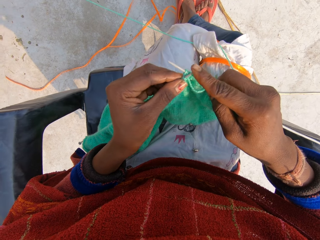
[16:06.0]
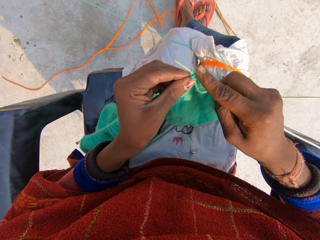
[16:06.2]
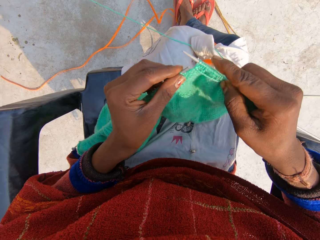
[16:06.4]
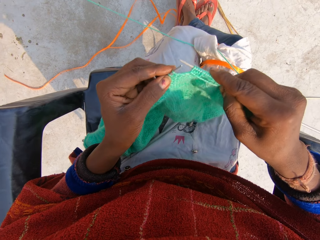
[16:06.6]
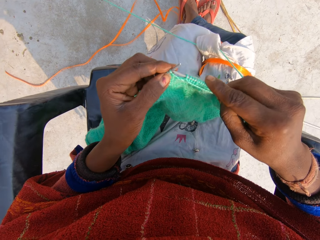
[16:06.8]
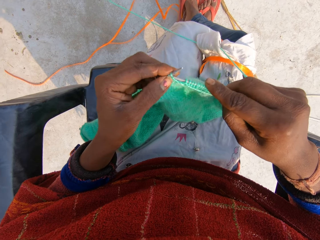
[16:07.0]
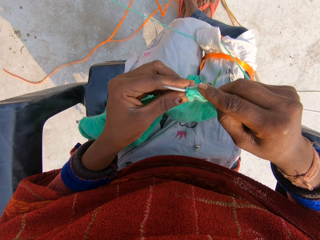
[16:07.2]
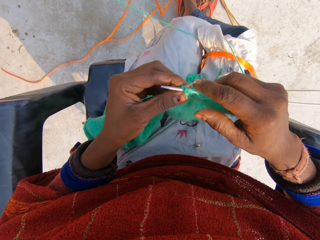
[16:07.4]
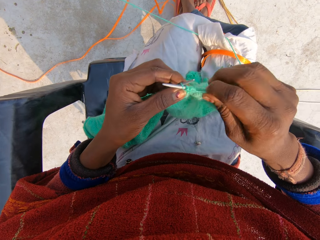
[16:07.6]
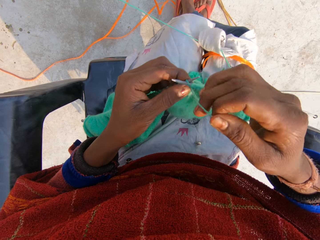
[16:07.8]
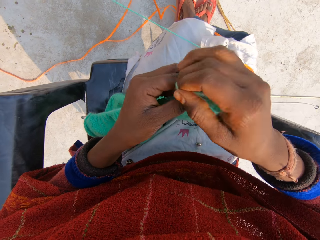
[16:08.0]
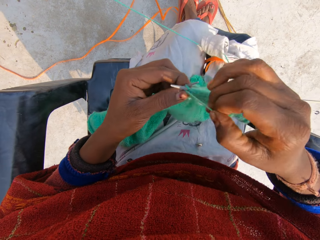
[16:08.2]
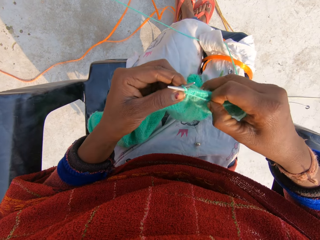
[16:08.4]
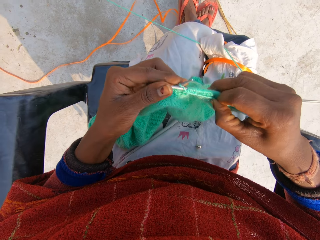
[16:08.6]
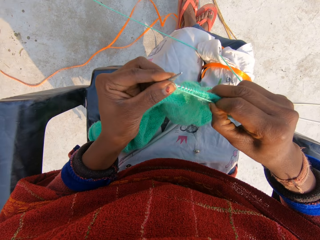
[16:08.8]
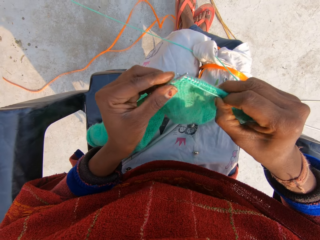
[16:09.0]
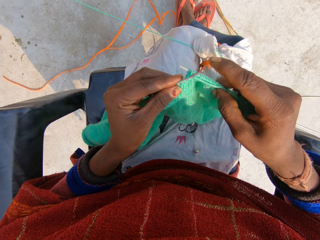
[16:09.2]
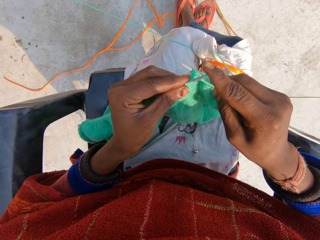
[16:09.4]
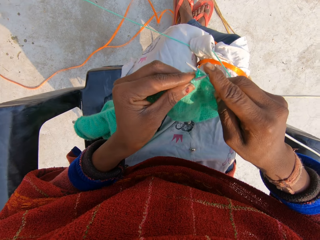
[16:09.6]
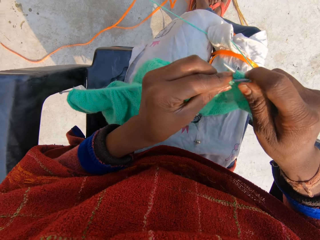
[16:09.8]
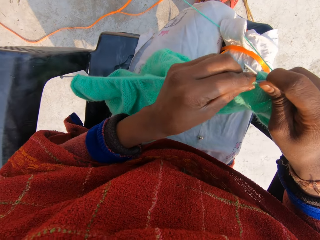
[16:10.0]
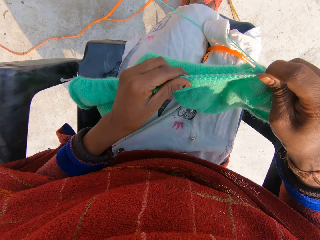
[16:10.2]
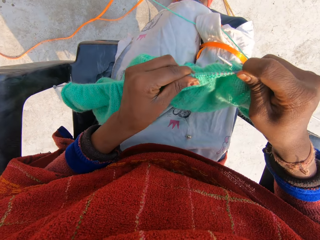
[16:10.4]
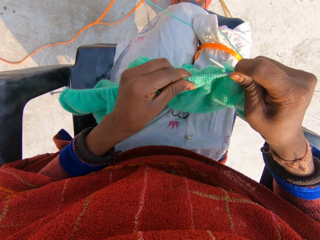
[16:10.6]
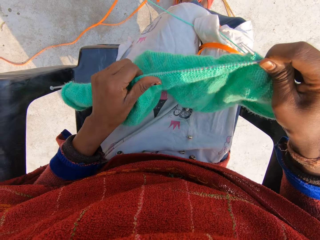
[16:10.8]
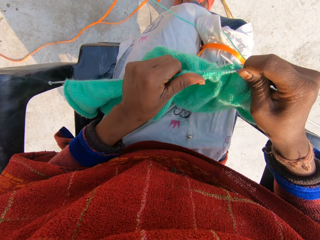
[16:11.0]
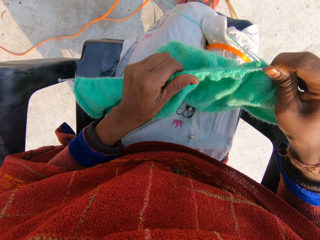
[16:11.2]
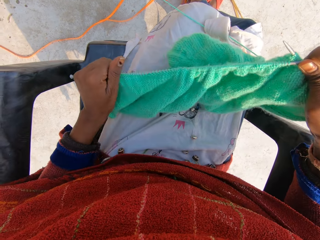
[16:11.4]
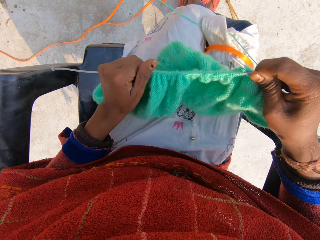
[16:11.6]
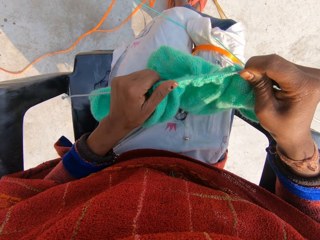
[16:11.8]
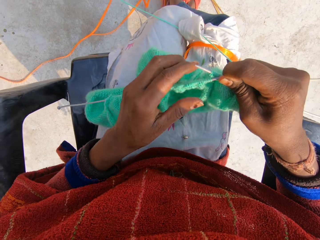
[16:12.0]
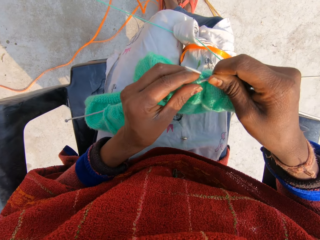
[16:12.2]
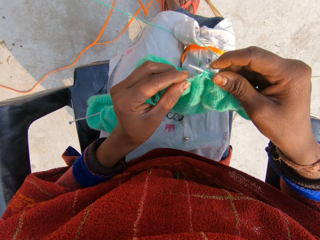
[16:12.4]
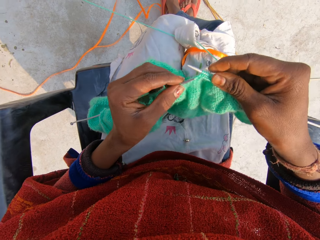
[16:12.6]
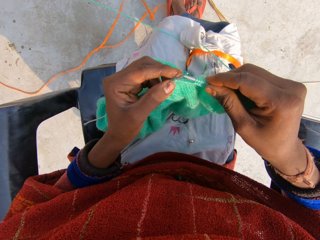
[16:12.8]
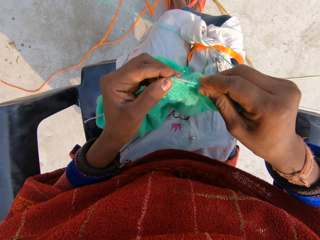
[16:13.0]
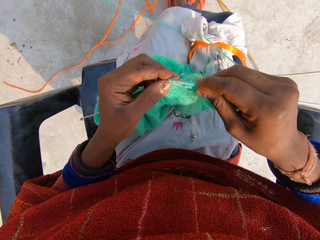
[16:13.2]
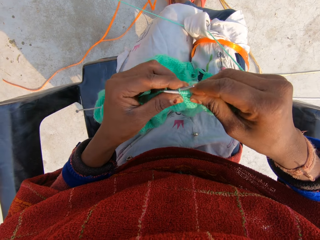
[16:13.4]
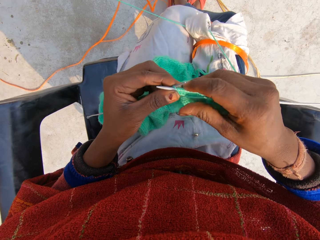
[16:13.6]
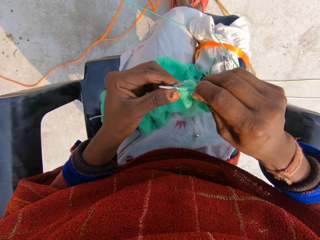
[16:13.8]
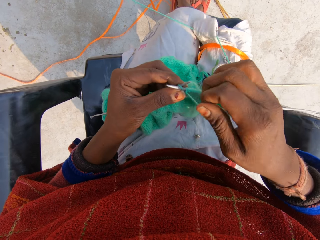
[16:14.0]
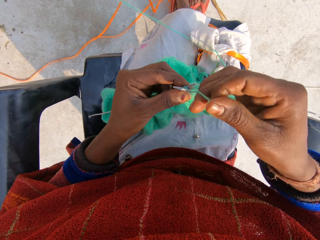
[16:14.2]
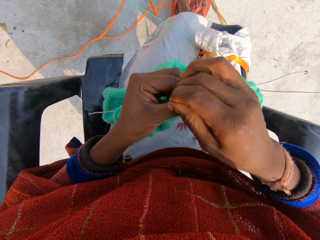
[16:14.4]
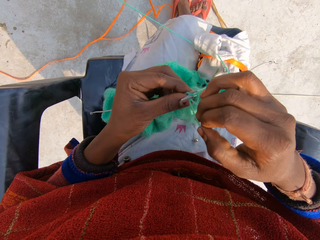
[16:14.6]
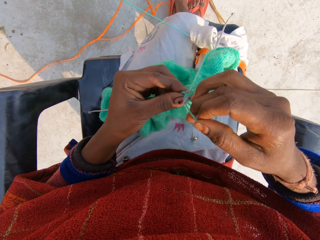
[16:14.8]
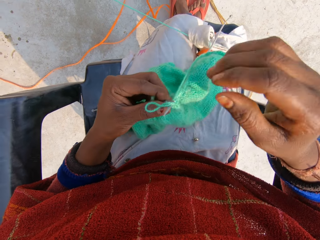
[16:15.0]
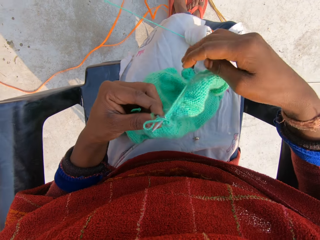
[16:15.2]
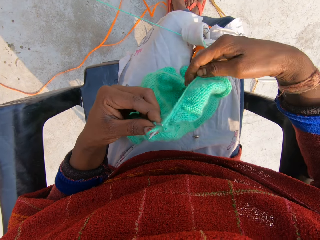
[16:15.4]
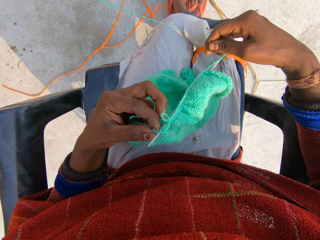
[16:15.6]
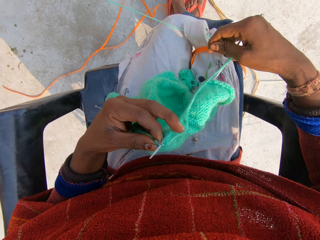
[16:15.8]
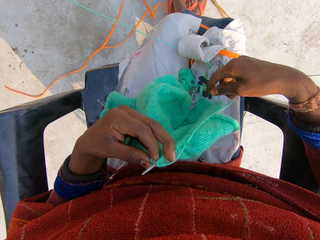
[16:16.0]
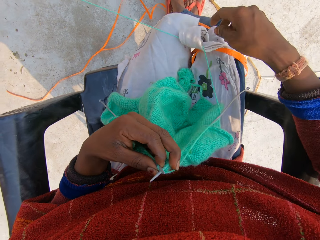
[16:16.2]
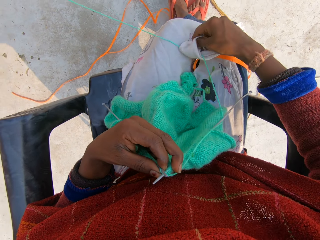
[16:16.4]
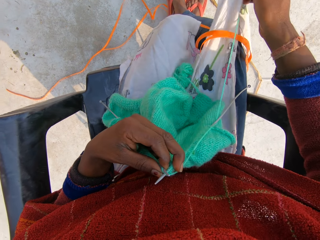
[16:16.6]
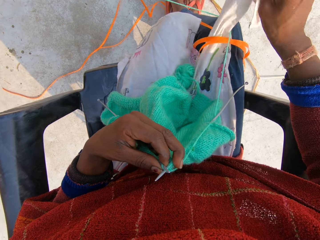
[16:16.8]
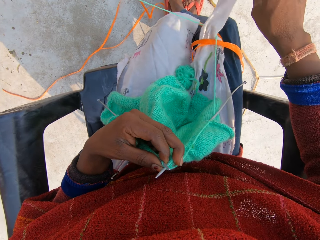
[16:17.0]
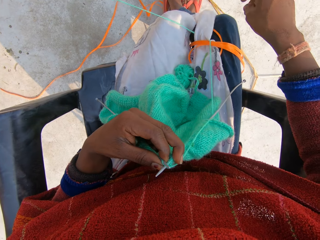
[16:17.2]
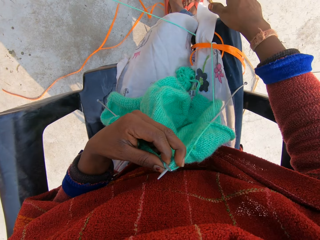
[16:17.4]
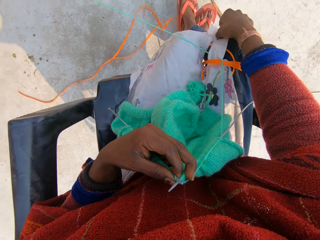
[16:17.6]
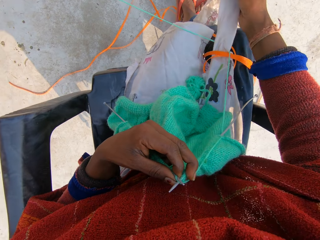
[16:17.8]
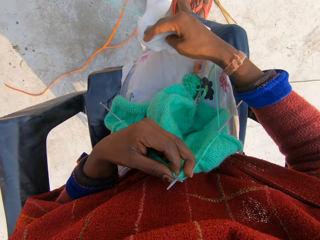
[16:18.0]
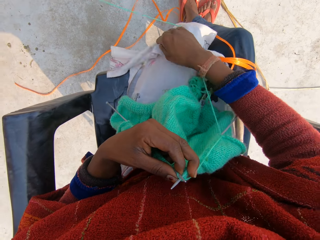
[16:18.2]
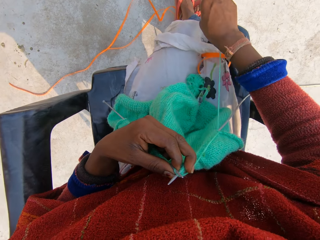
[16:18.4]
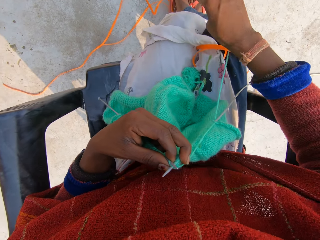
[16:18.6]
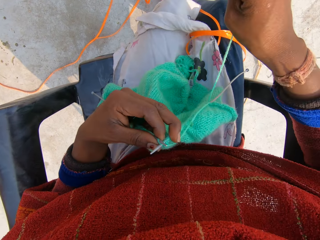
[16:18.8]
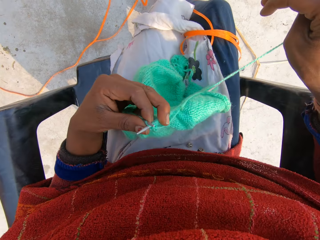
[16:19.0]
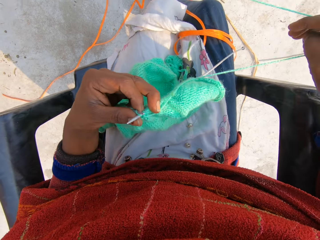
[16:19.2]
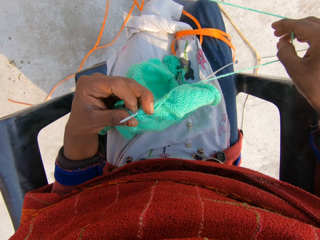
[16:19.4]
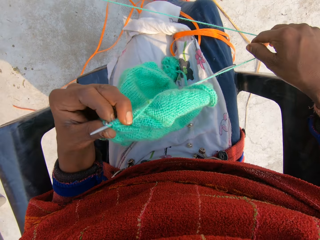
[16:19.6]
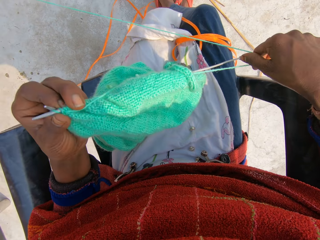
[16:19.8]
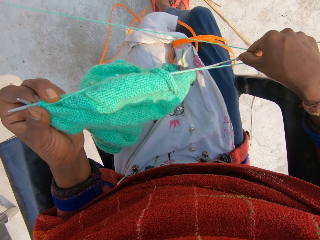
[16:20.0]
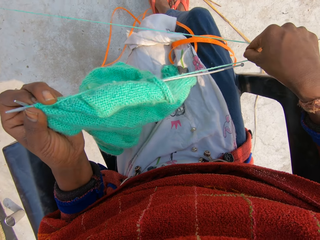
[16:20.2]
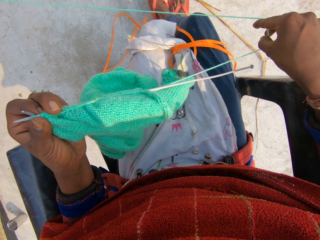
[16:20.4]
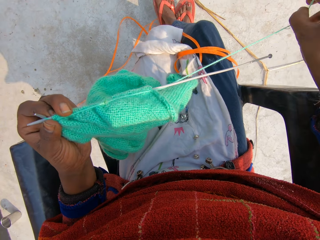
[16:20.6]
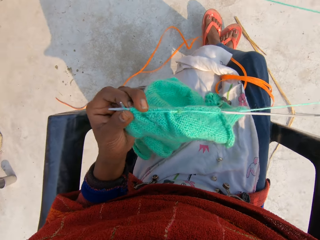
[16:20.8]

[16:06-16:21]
The camera wearer rolls the knitting thread on the knitting needle. They pull the garment into the knitting needle. They adjust the yarn in the knitting needle with his left hand. They knit the yarn with the knitting needles with both hands. They roll the knitting thread on the knitting needle. They pull the yarn with his right hand. They pull her cloth with her right hand. They adjust a wrapper with his left hand. They pick up the tip of the wrapper with his right hand and place the tip of the wrapper on his leg. They pull the yarn with his right hand.

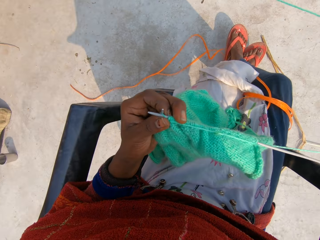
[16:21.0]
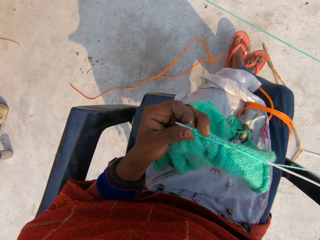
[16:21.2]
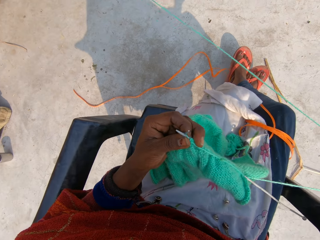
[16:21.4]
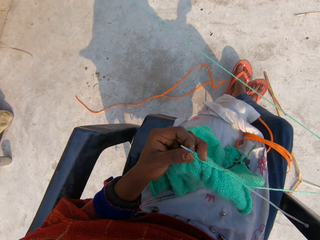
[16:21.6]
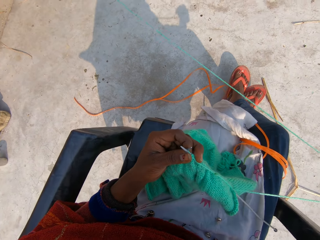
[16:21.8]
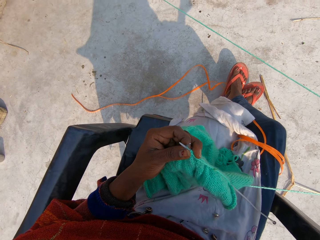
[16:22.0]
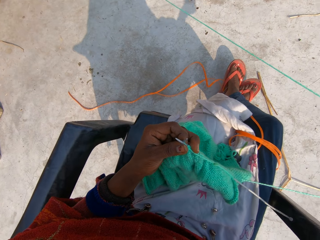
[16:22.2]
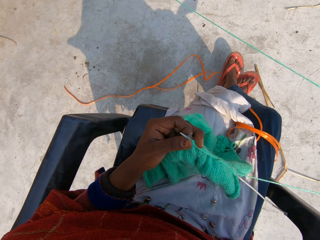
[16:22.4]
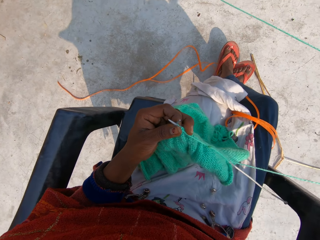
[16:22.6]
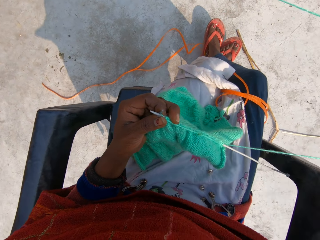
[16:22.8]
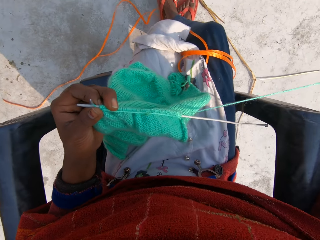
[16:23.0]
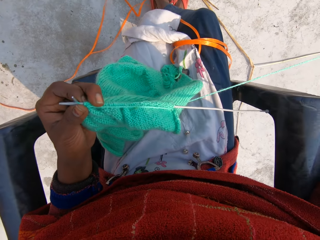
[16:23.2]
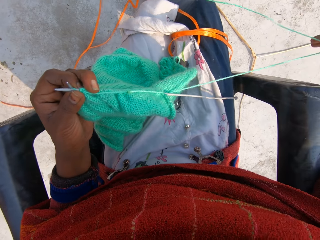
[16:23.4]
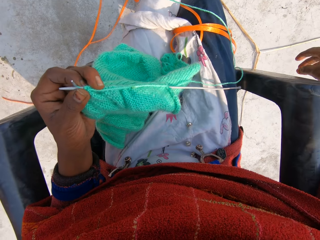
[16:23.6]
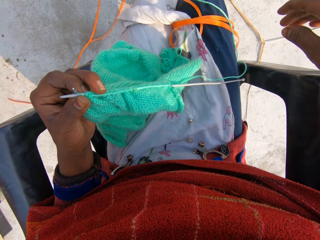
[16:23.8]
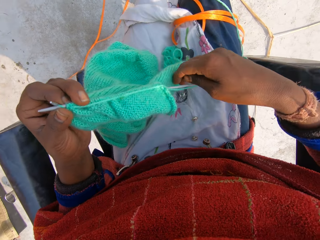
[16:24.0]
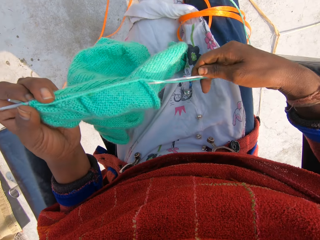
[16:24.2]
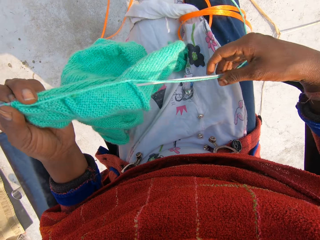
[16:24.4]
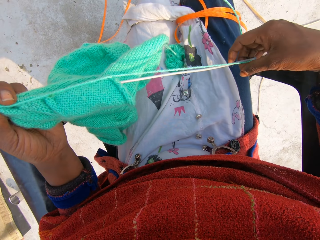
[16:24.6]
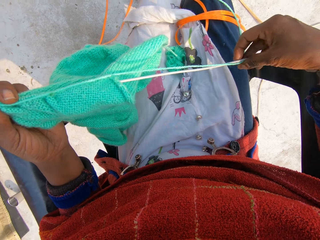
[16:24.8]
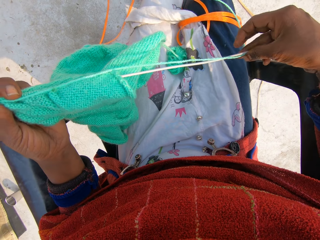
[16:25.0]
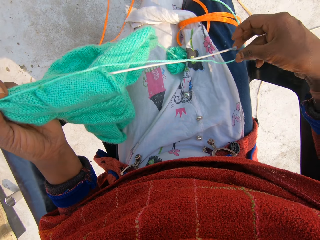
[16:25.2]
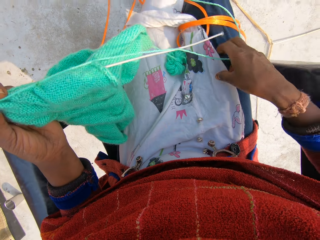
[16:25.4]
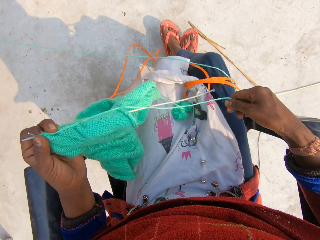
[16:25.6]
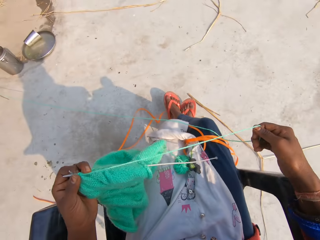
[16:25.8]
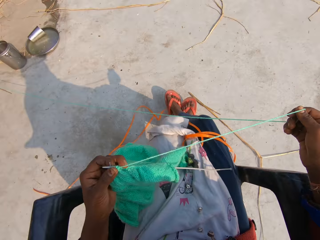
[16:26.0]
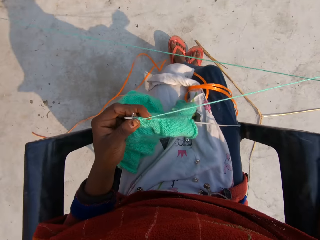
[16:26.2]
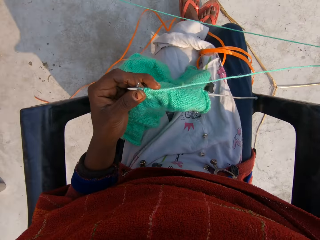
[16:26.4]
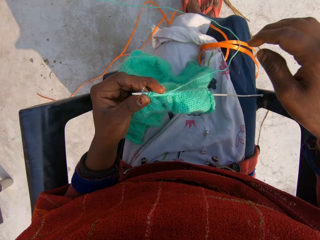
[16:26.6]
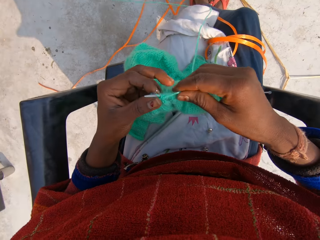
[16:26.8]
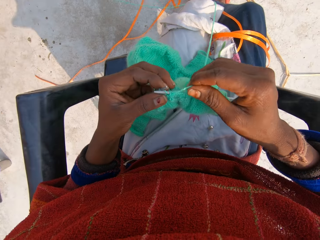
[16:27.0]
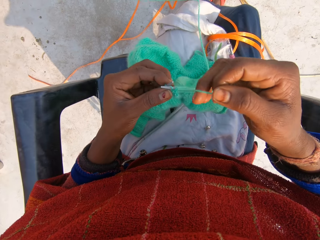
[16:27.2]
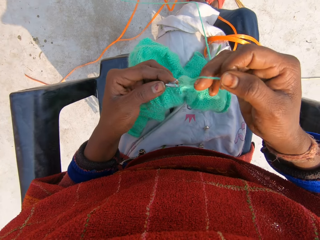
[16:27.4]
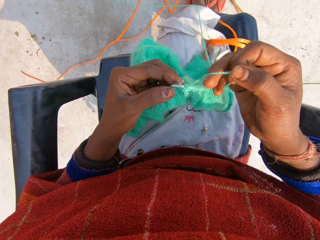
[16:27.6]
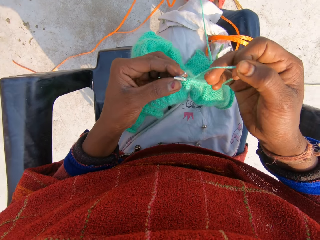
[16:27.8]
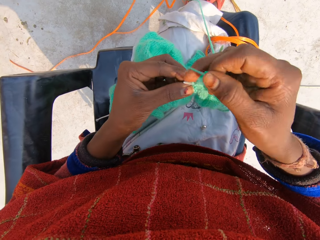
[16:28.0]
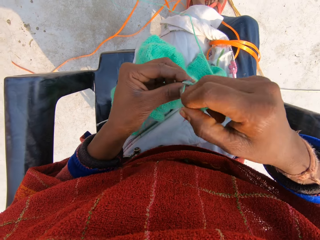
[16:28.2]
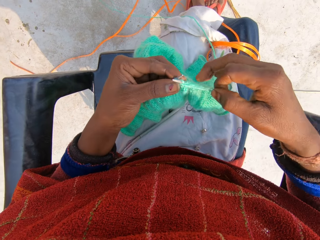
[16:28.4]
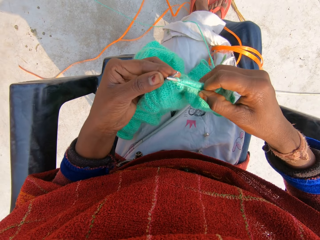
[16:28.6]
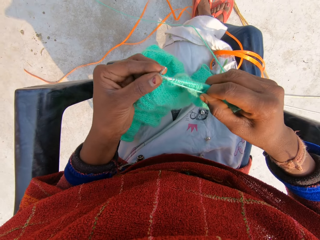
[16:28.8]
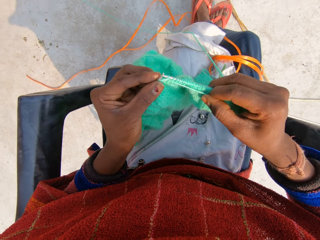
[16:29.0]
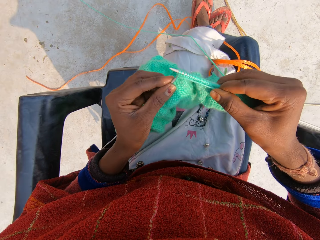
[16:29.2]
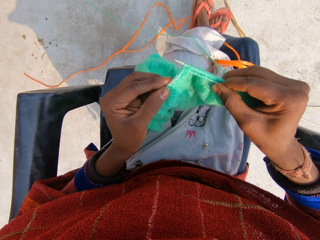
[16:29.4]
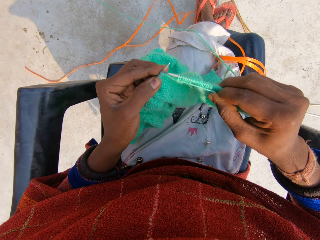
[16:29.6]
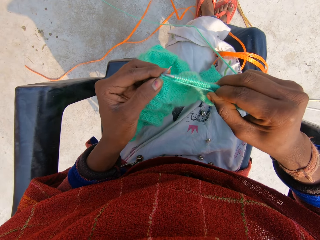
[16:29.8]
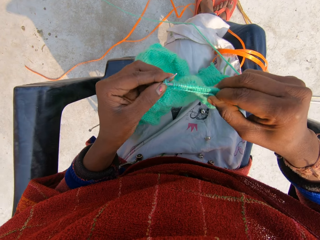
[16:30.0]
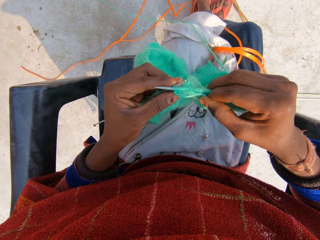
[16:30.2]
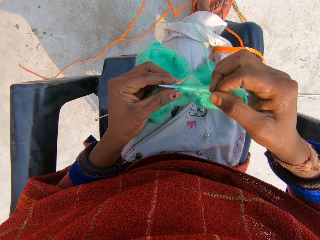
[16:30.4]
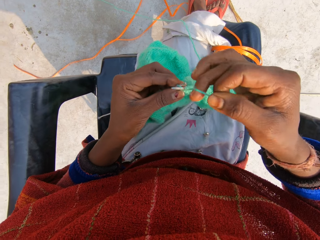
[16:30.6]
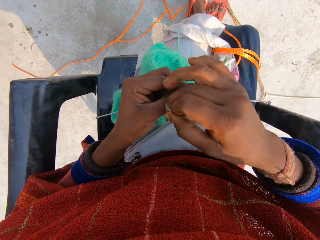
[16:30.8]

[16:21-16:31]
The camera wearer touches the bottom of the knitting needle with his right hand. He rolls the knitting thread on the knitting needle. He adjusts the yarn on the needle with his right hand. He knits the yarn with the knitting needles with both hands.
